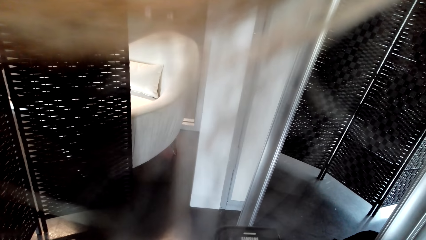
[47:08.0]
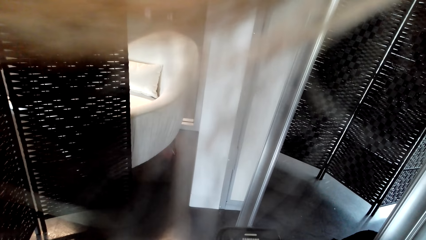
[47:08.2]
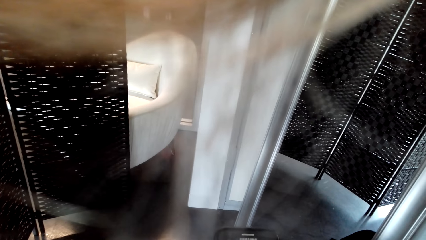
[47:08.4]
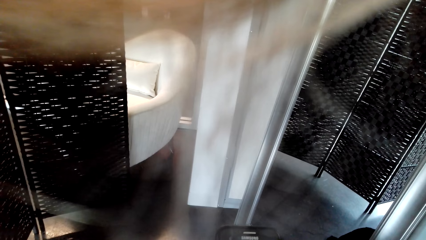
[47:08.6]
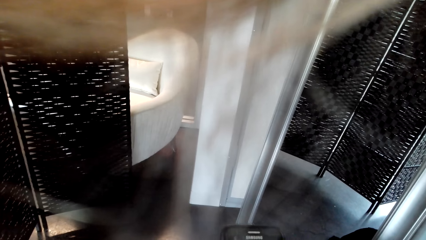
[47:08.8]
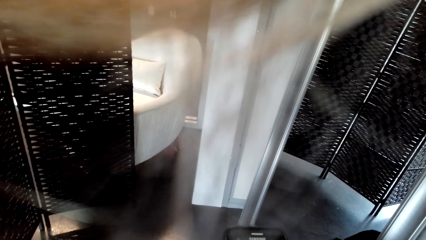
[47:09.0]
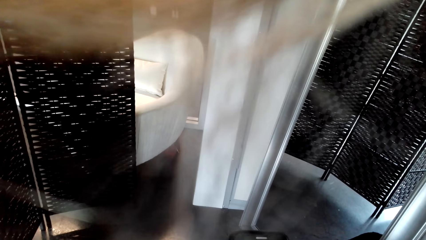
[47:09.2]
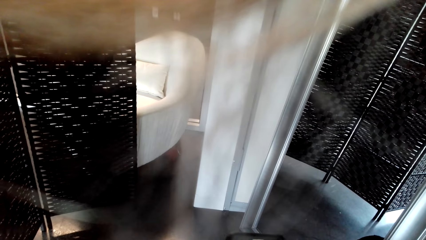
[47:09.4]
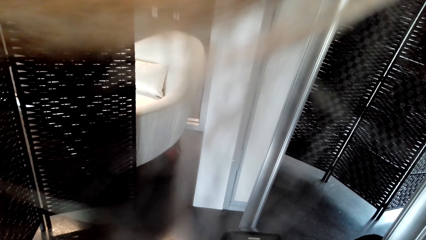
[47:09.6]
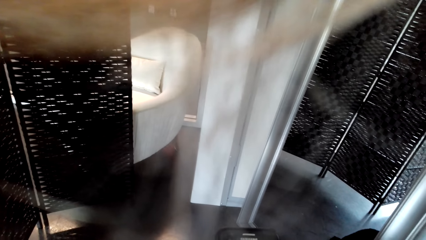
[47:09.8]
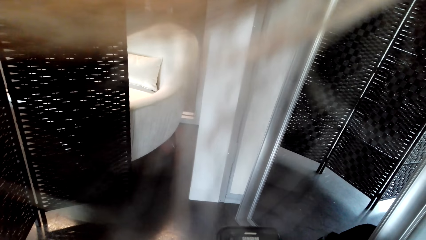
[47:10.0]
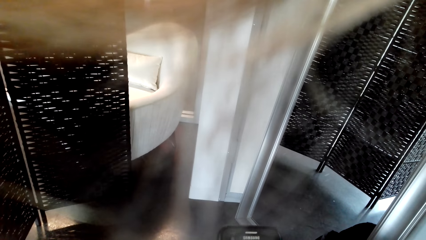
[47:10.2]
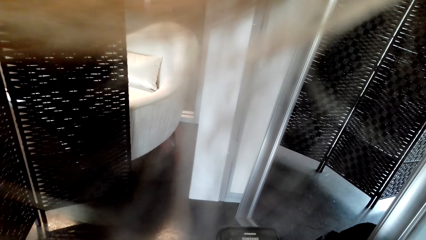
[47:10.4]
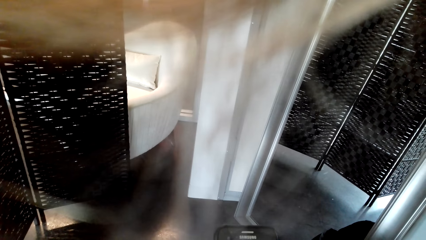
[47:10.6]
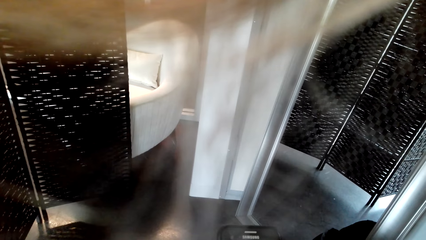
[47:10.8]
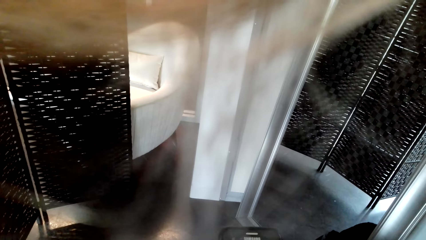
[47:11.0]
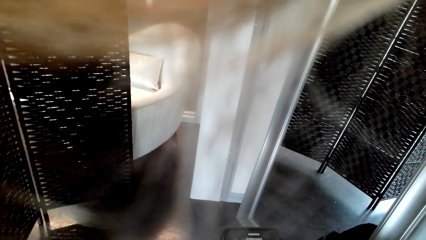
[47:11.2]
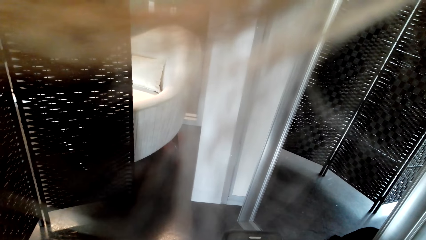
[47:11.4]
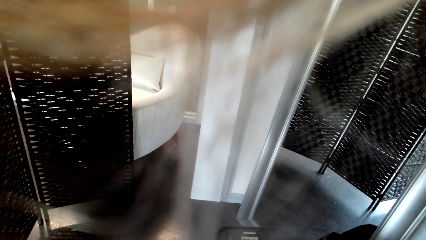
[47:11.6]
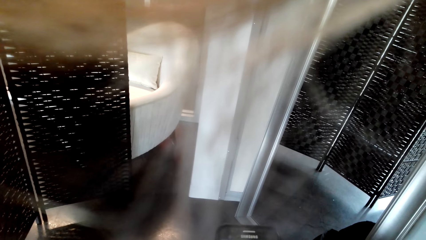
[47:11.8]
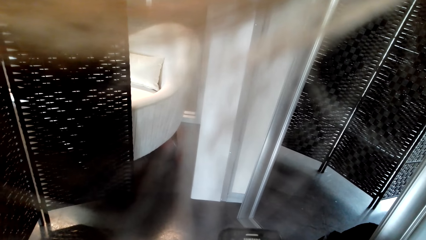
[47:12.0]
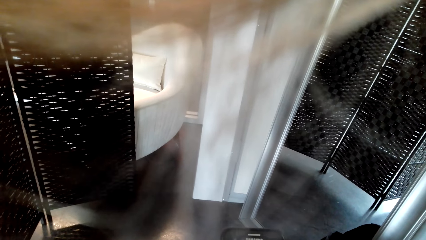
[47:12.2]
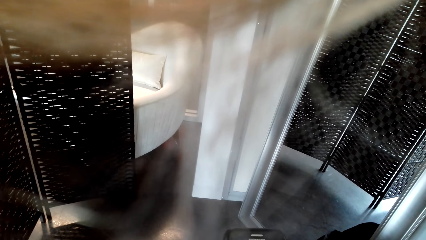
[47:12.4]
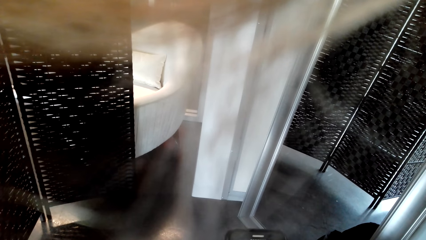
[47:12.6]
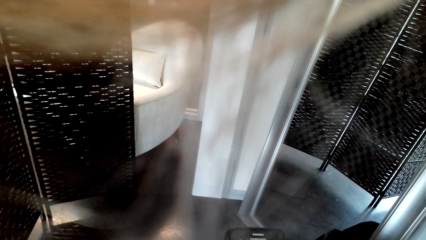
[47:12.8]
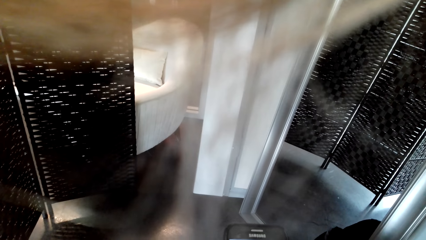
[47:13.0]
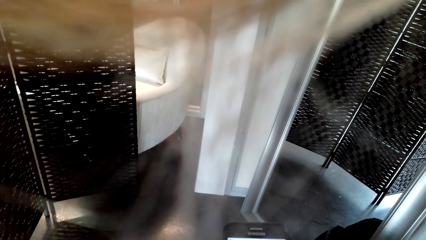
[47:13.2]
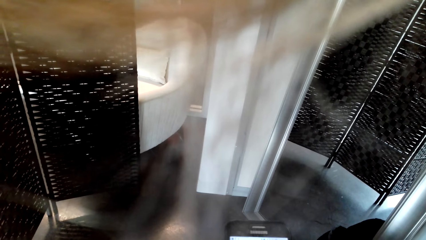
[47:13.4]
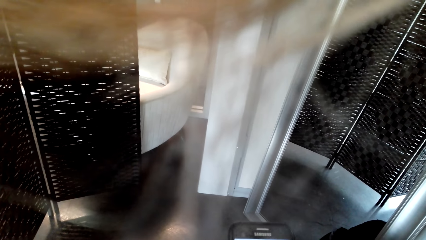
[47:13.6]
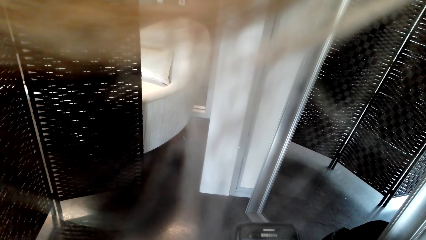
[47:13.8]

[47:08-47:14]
The camera wearer uses a phone.

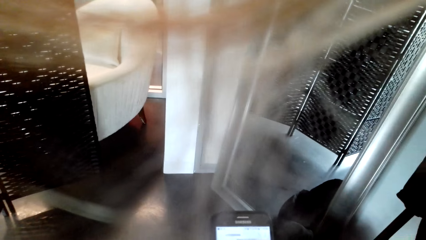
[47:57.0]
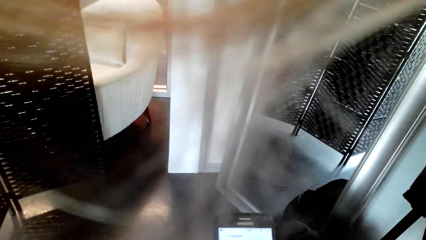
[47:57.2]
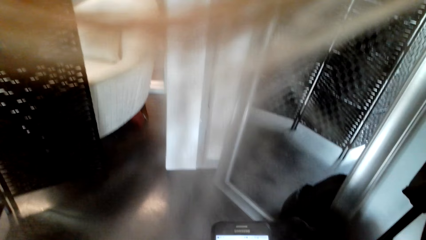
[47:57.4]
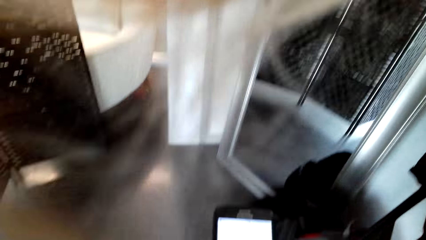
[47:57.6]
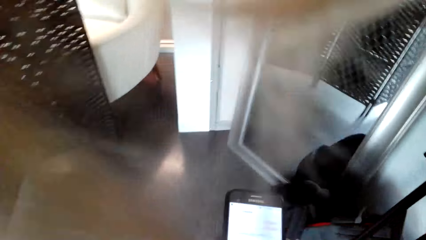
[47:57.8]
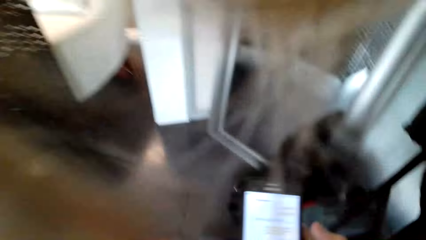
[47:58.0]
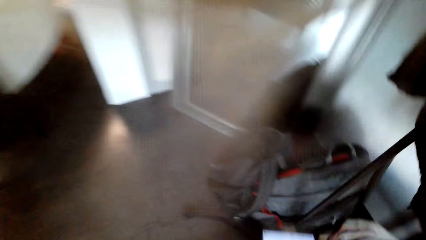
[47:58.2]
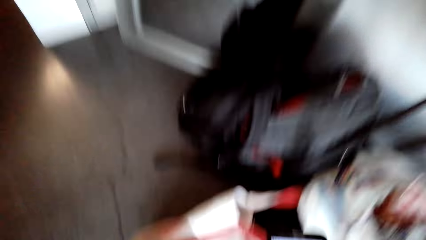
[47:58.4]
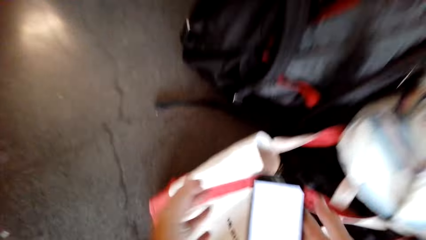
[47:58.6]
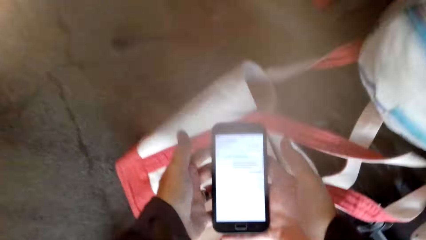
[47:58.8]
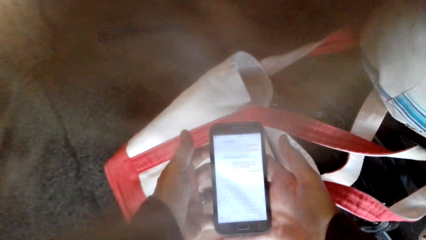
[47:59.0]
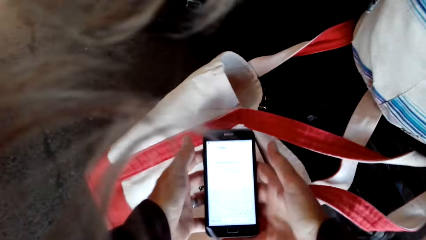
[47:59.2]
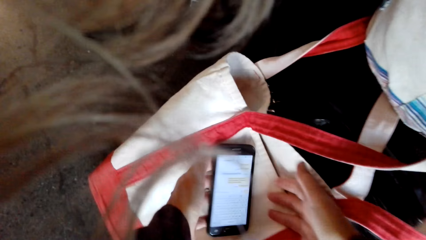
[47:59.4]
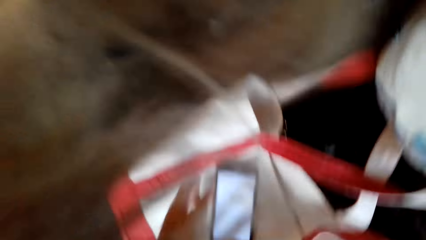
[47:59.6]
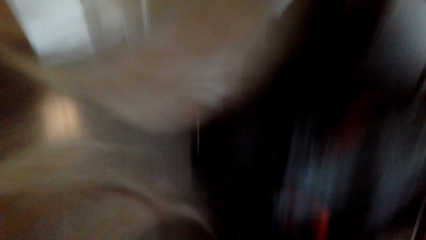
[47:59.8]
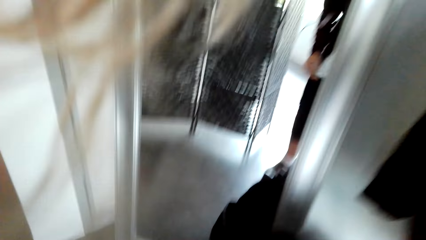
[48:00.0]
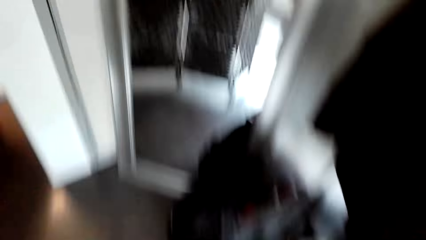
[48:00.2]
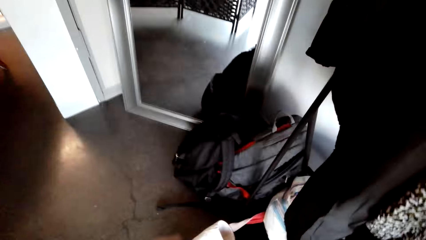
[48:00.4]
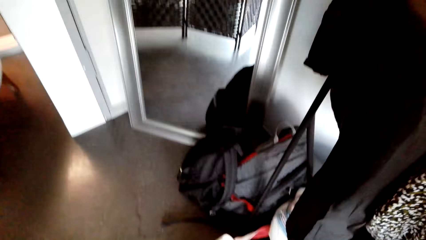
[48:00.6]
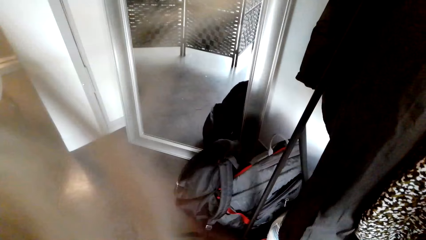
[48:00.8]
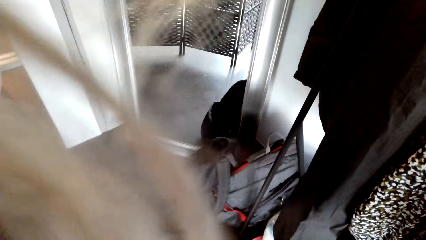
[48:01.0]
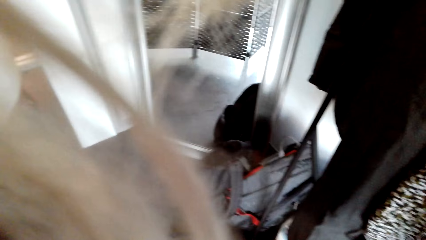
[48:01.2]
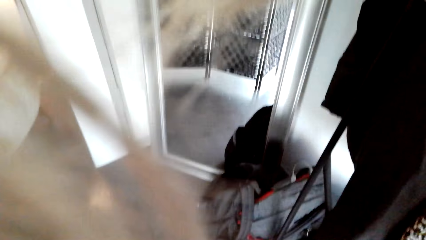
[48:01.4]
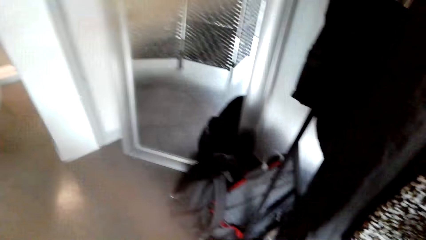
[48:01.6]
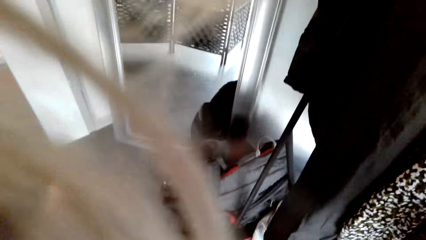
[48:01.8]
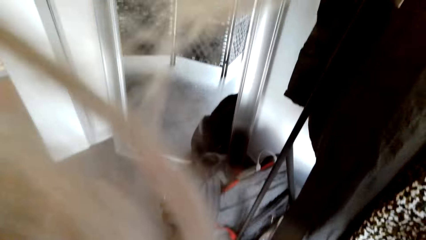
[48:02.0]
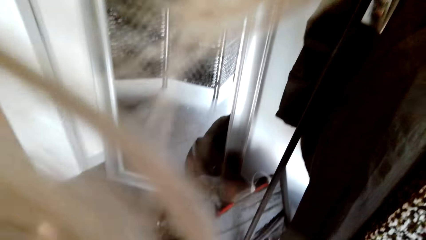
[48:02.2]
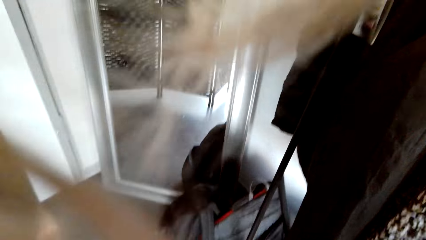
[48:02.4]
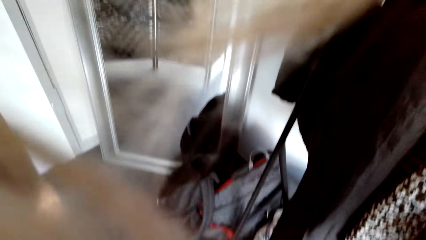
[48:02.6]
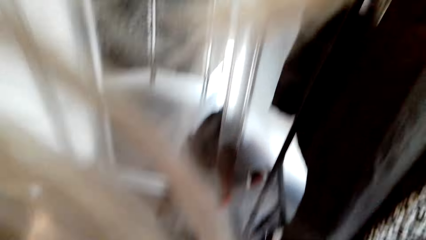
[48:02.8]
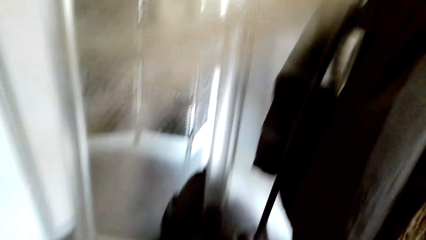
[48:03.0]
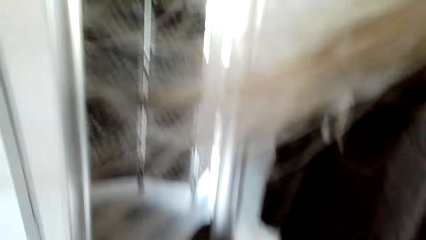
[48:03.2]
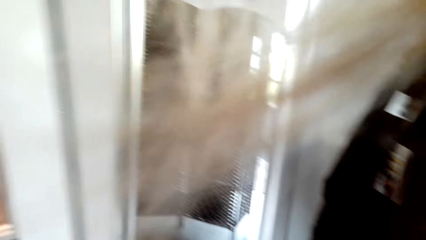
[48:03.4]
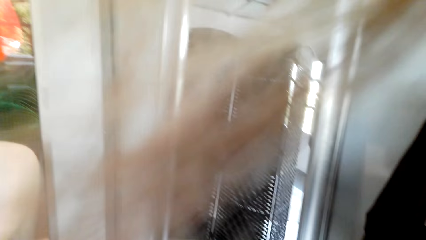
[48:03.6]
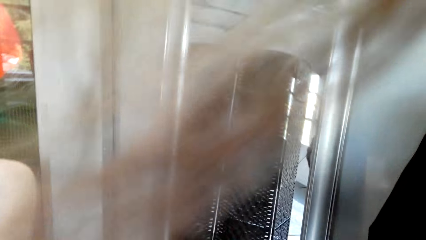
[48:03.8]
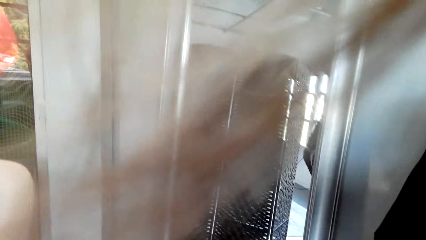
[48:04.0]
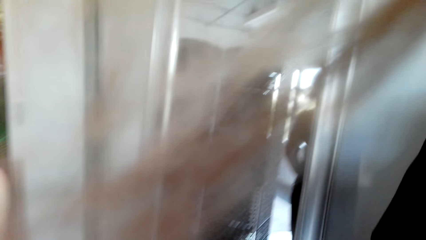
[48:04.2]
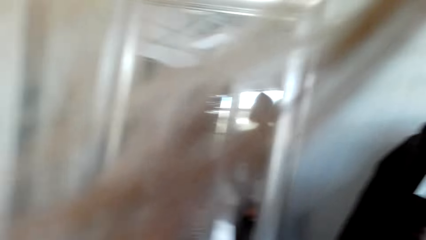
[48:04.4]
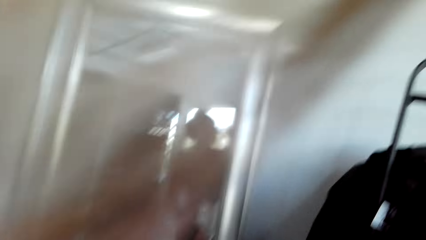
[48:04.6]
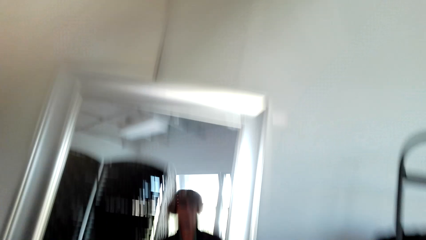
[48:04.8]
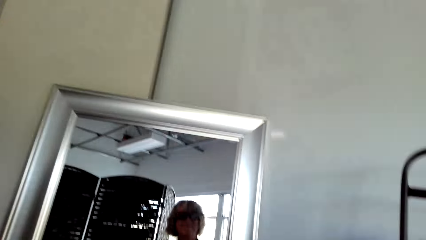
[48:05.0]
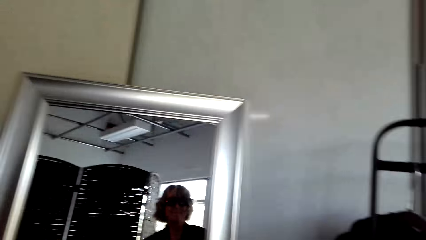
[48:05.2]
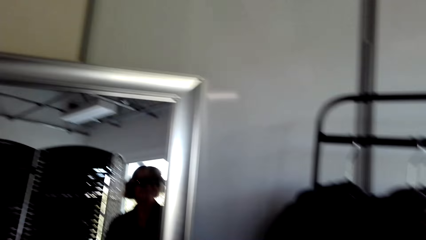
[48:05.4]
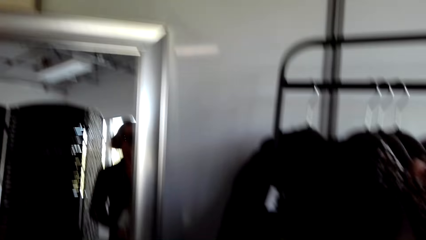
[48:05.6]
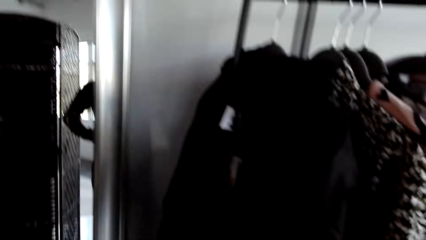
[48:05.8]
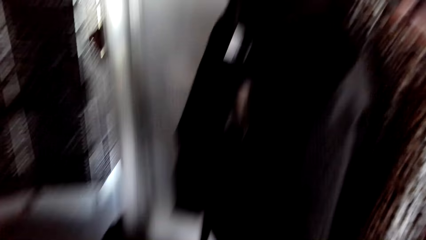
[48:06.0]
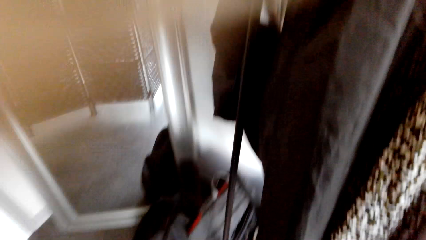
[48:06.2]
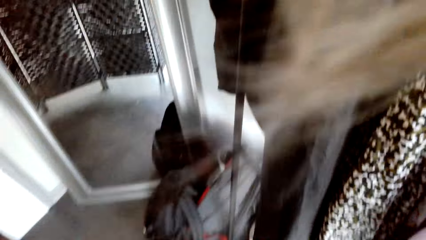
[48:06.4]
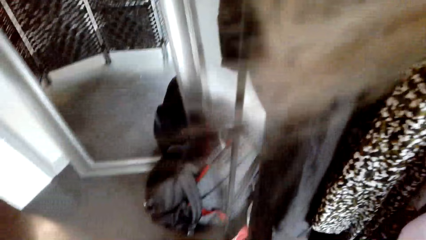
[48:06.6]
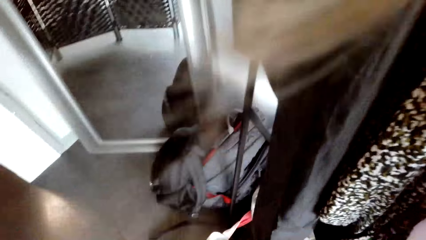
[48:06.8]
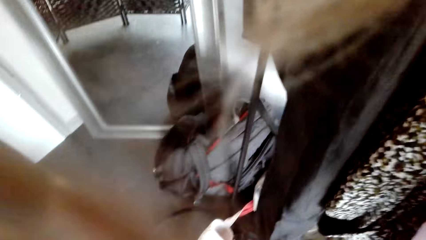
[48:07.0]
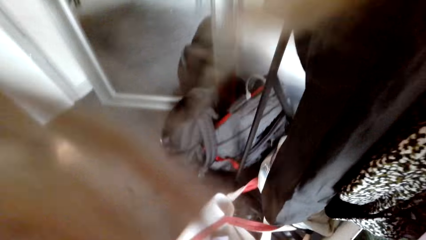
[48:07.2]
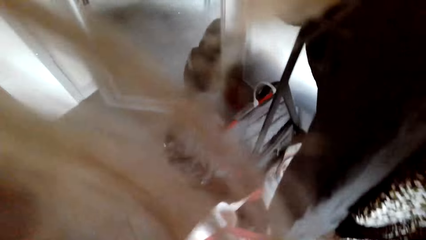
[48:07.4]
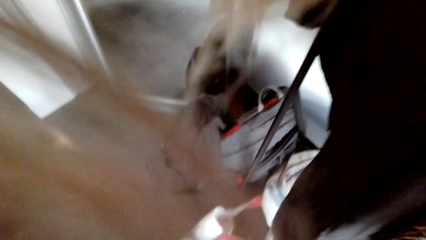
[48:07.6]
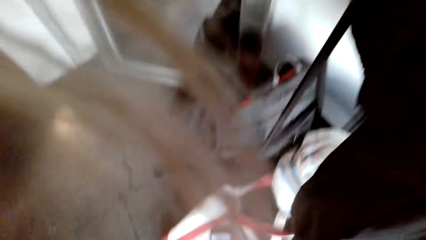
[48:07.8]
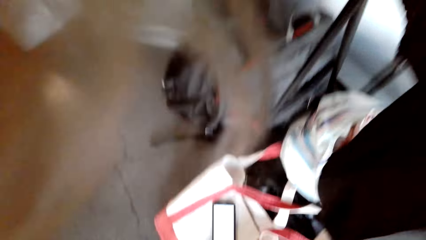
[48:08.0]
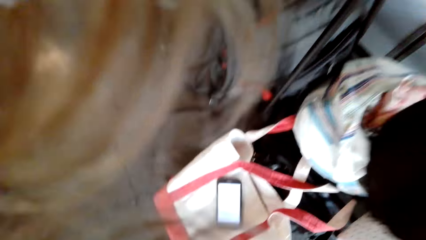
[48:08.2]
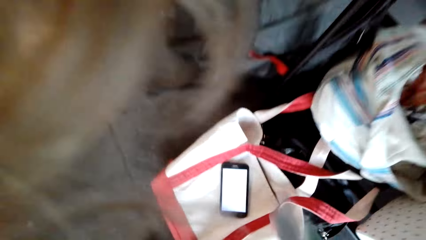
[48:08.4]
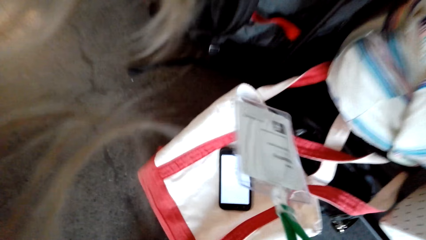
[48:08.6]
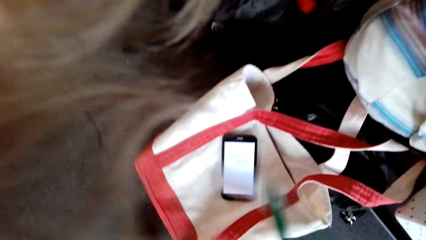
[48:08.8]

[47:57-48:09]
The camera wearer puts the phone on top of a bag. They stand up and look at the clothes. A person stands at the door. The camera wearer looks at the phone.
